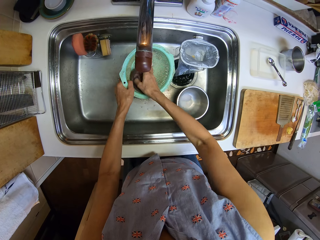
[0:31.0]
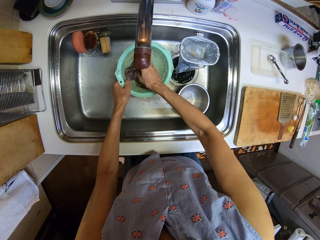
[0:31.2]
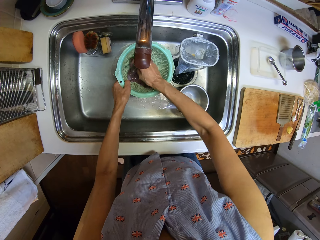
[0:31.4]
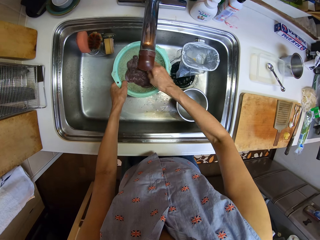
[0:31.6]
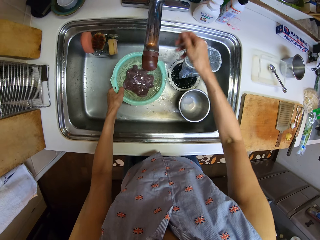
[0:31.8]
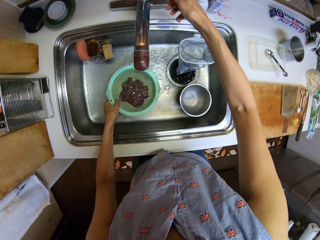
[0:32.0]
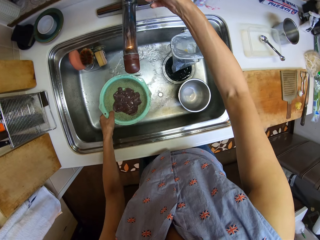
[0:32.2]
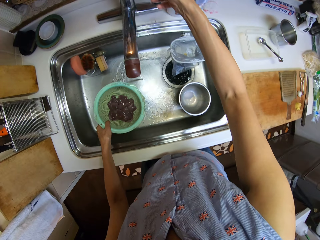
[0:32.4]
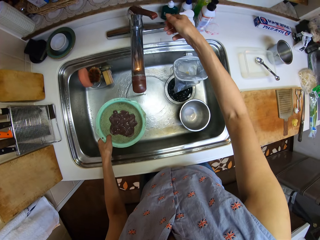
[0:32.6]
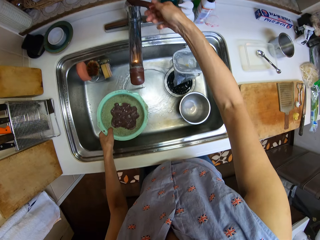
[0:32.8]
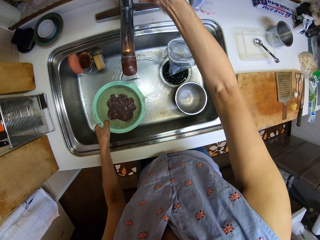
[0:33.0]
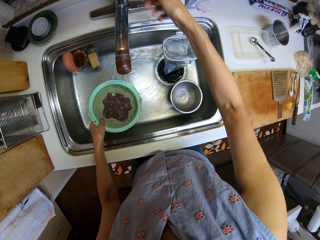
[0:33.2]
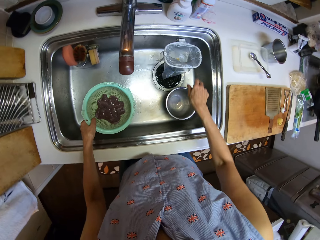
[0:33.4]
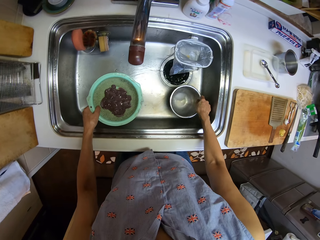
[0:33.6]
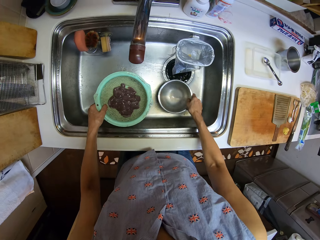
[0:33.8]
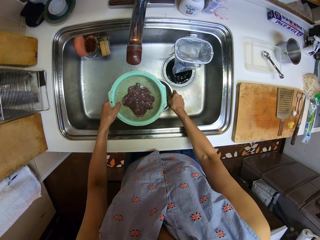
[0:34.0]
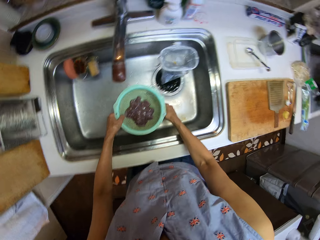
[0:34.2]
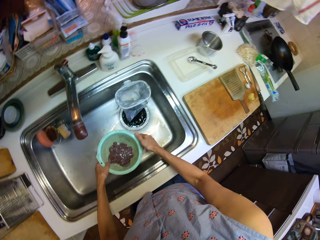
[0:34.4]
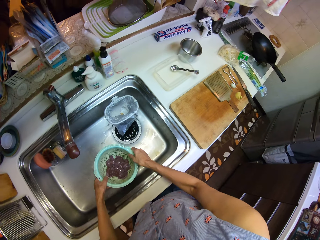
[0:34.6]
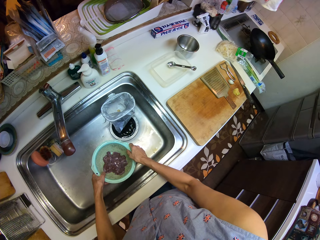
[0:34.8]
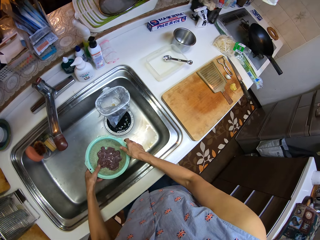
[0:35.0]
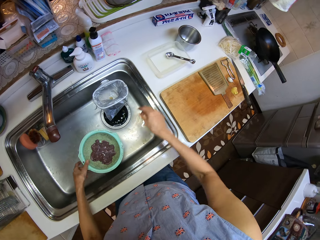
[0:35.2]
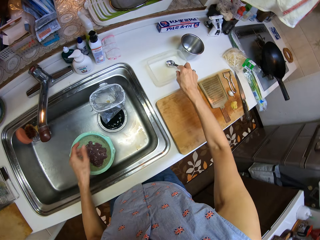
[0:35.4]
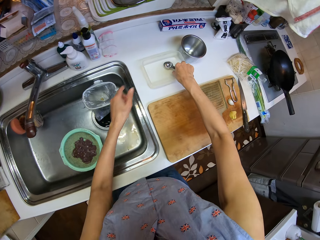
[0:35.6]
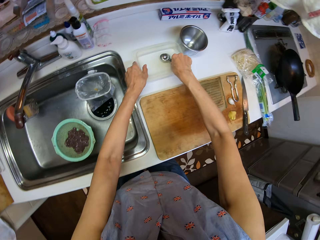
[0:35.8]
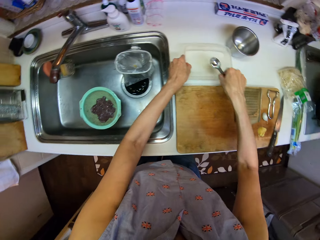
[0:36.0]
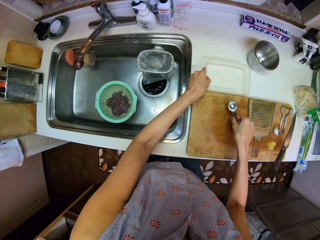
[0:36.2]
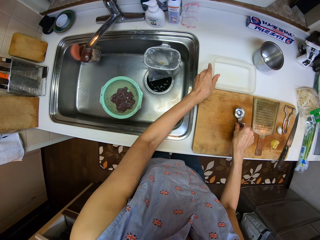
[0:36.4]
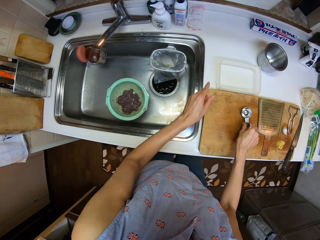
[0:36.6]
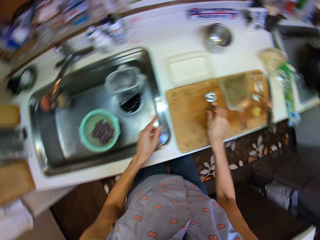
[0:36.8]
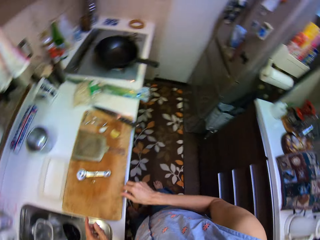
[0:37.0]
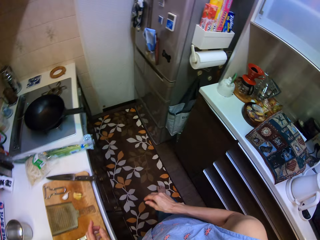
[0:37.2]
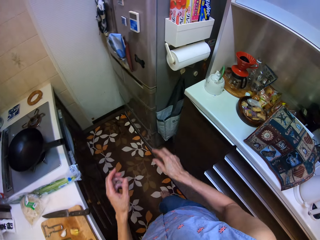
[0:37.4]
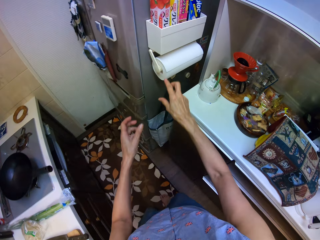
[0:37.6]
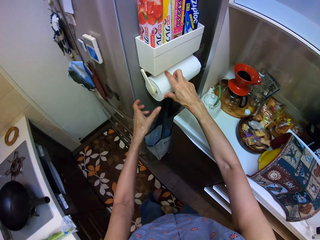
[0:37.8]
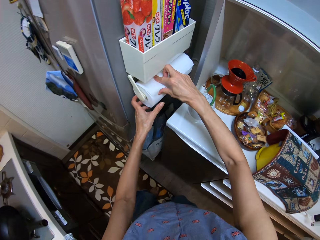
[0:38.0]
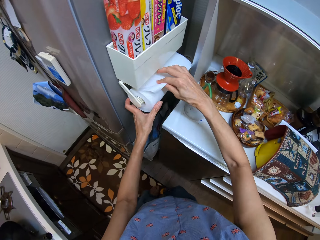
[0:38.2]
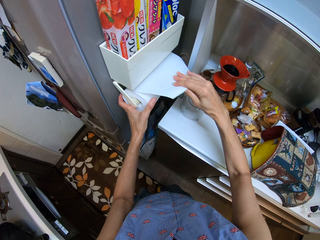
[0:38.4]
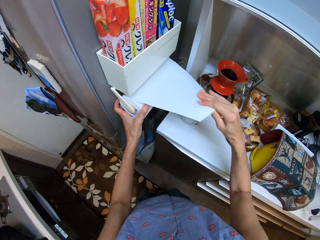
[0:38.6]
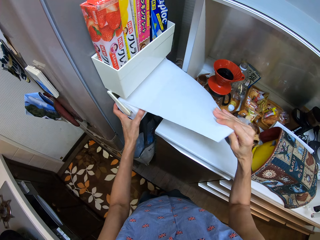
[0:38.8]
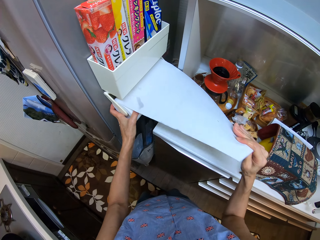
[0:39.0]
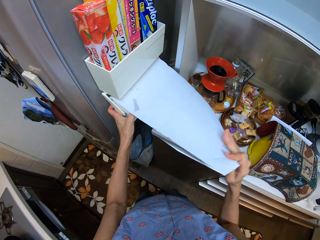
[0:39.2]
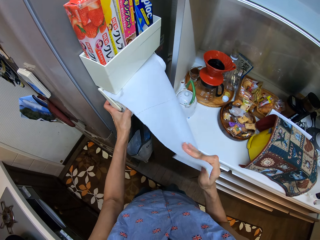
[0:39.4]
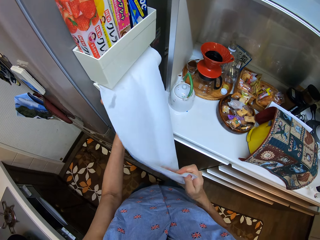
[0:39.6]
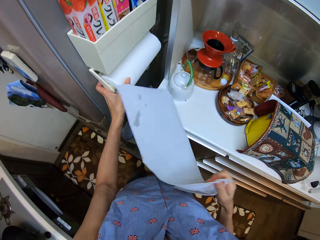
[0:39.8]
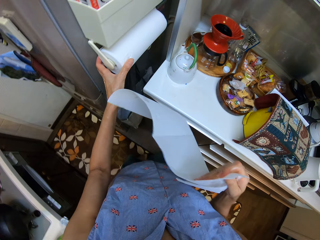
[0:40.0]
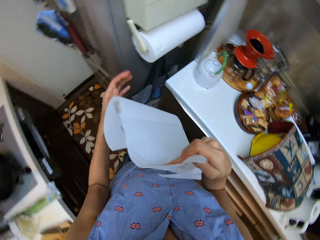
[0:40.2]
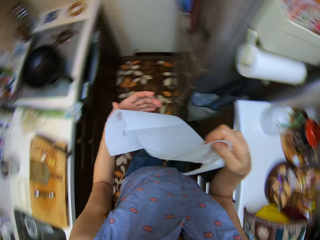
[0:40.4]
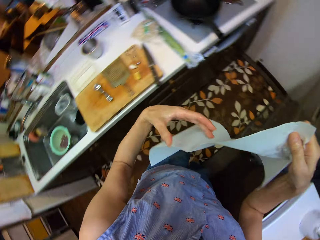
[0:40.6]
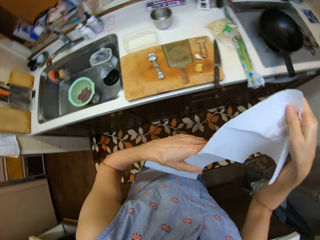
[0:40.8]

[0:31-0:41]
The camera wearer puts off the tap. They put the sieve on the bowl in the sink. They move the spoon away from the plate. They pick up a measuring spoon and drop the measuring spoon on the chop board. They cut some paper, a kitchen paper towel, from the roll.

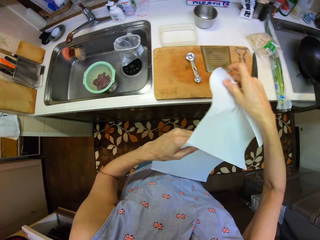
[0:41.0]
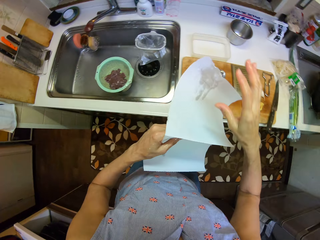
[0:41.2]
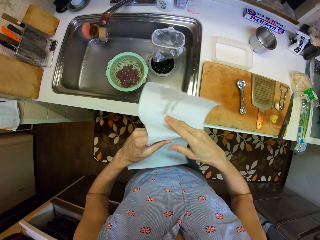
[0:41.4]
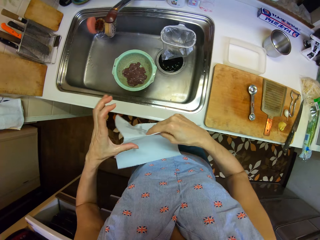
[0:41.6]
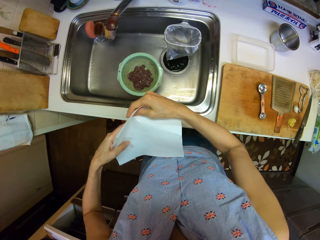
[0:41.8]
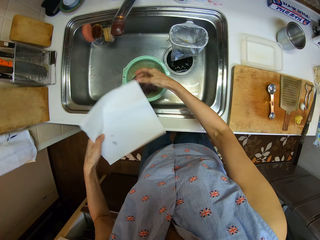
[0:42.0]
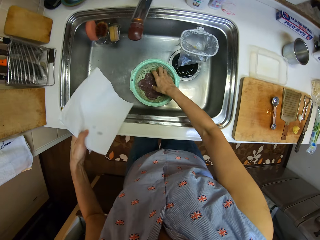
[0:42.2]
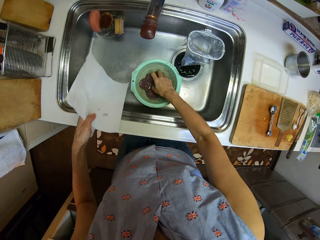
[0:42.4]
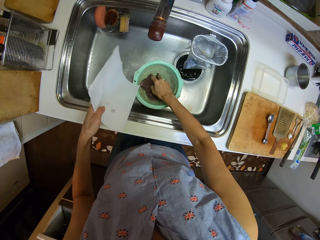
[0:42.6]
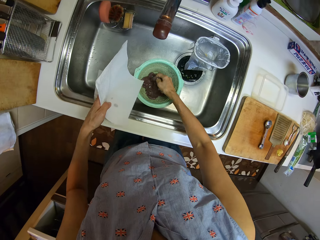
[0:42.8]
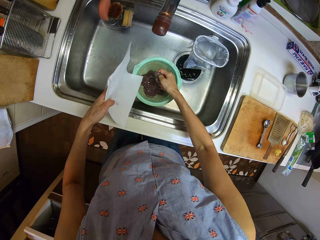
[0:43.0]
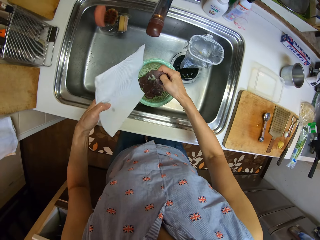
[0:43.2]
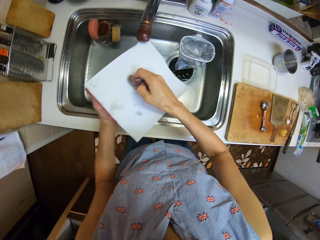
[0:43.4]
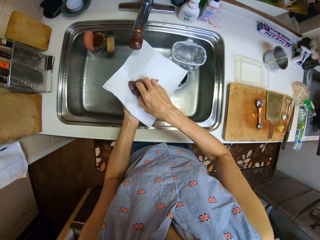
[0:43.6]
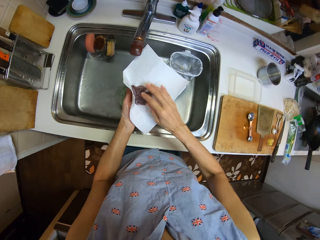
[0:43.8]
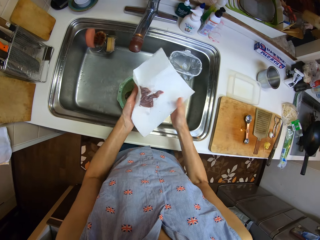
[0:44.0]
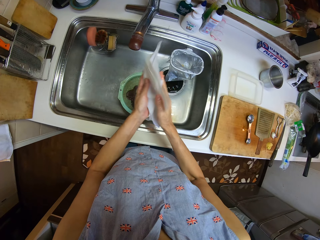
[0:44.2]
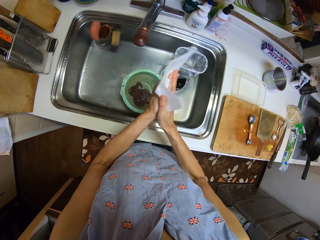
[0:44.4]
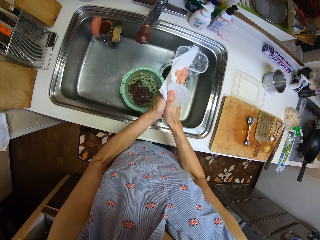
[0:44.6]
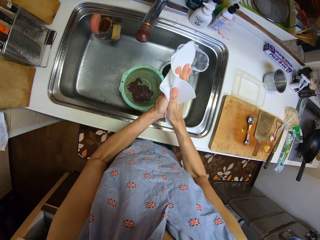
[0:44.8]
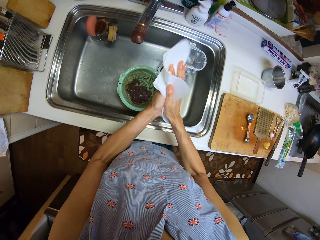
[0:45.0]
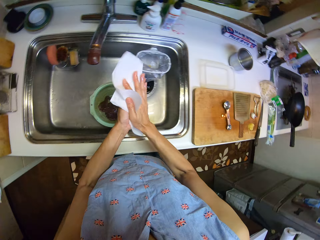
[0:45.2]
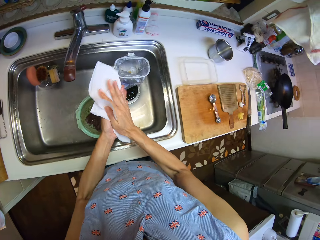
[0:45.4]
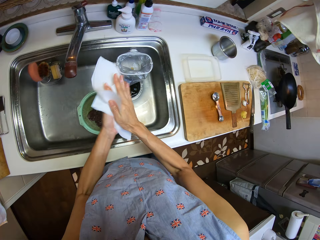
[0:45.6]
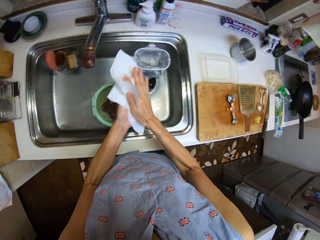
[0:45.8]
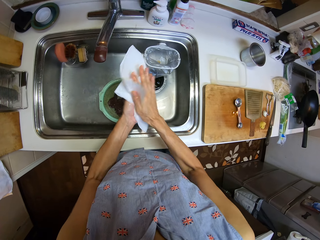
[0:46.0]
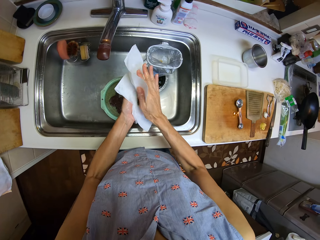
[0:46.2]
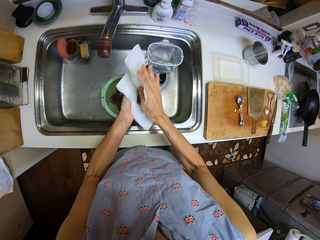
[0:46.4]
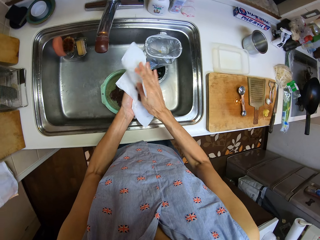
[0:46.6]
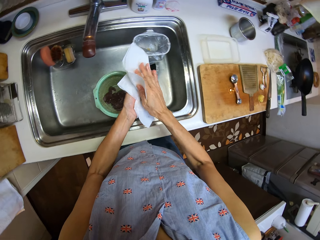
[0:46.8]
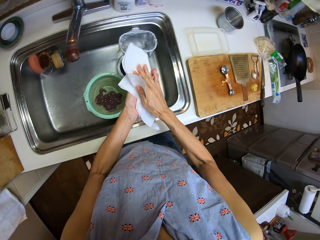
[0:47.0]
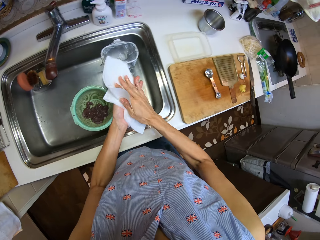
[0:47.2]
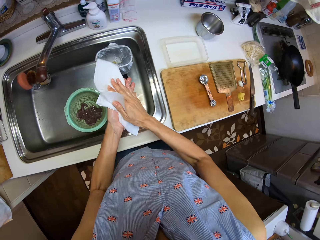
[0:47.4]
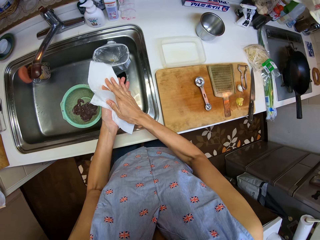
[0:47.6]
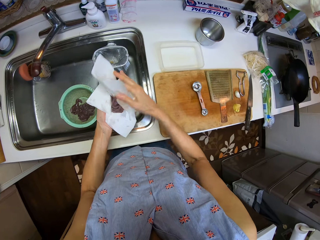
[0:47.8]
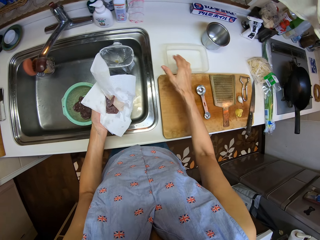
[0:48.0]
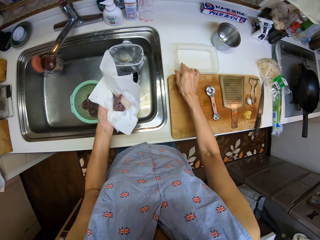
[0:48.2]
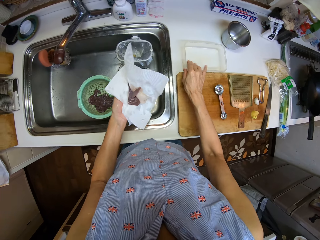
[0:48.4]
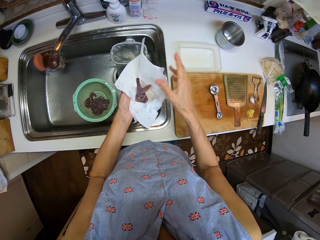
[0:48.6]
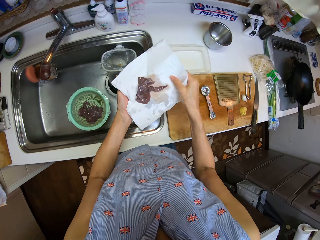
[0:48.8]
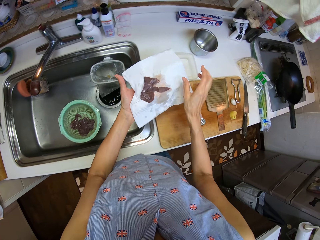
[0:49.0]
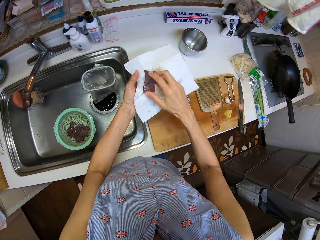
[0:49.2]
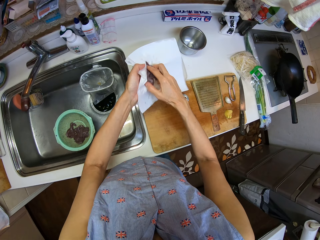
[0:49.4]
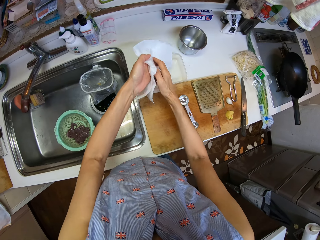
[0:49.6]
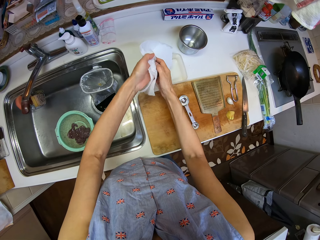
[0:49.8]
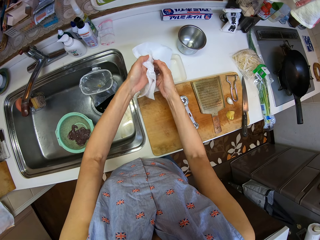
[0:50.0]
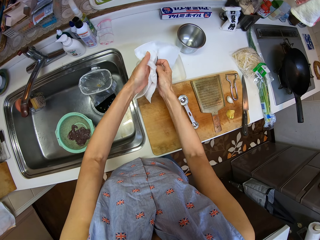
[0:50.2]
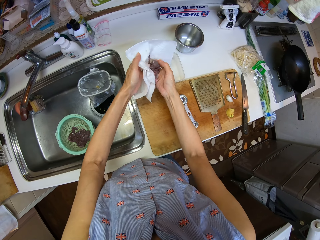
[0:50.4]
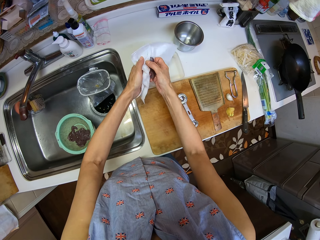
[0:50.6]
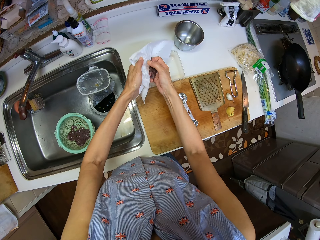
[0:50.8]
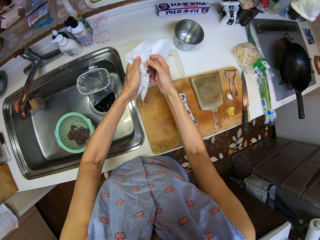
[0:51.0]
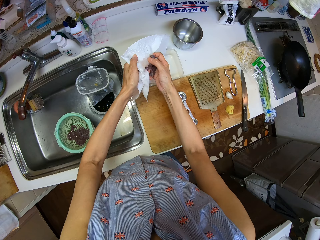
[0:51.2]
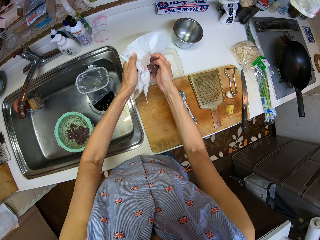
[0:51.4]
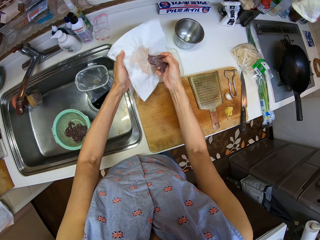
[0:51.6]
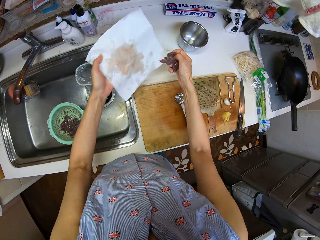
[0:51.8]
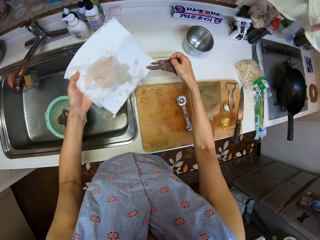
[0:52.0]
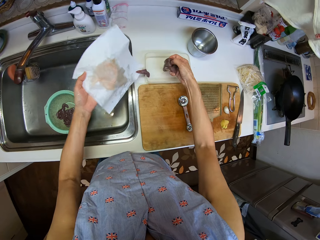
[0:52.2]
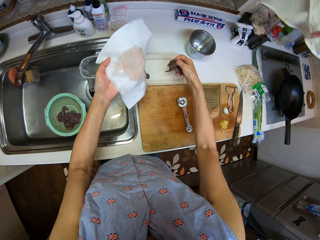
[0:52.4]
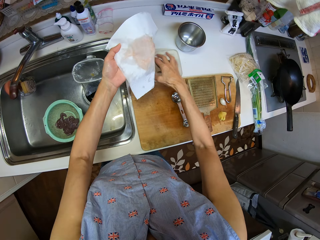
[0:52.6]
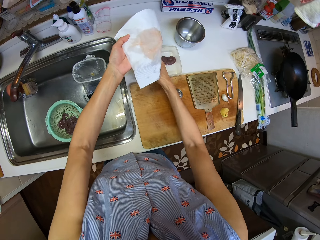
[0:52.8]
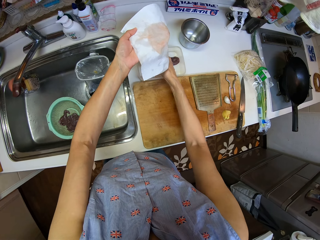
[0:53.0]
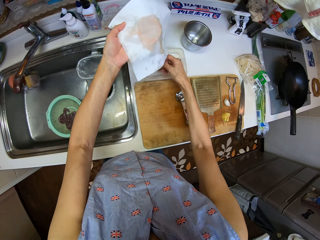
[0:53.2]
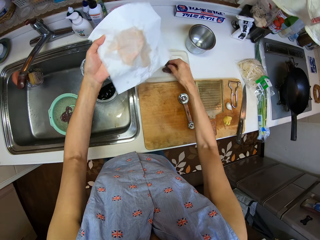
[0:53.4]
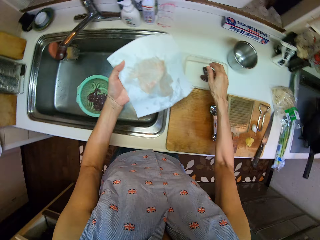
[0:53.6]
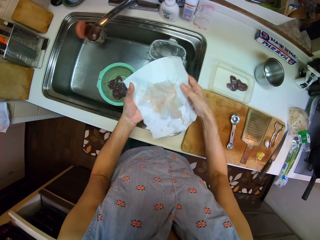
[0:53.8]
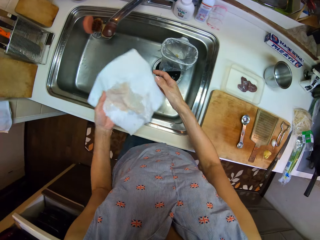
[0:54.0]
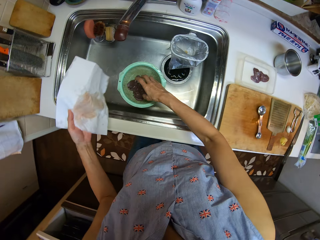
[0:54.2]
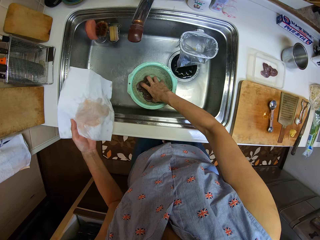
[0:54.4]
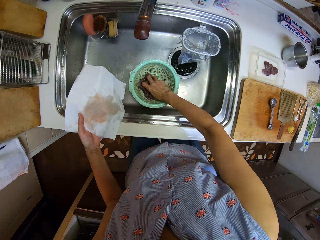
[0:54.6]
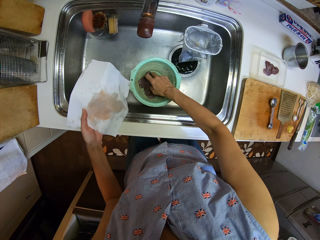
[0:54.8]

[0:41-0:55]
The camera wearer folds it into two. They pick something from the sieve or mesh dish. They put some beef into the tissue paper or paper towel from the sieve. They wrap the beef with the paper towel. They put the beef into the plate from the tissue paper. They remove the object from the paper. They put the object in a plastic dish.
